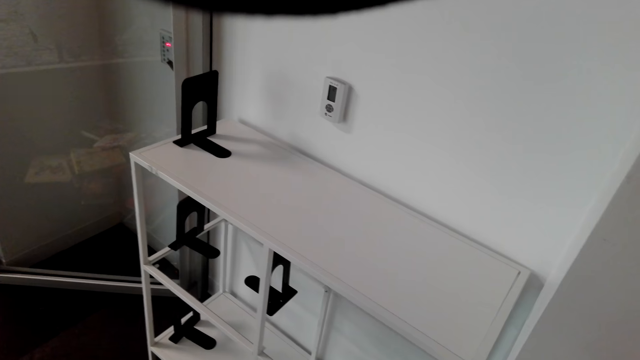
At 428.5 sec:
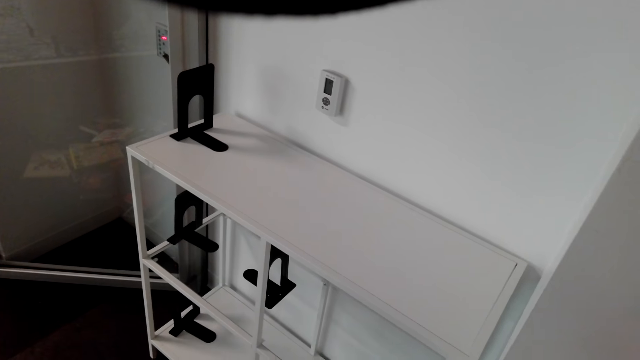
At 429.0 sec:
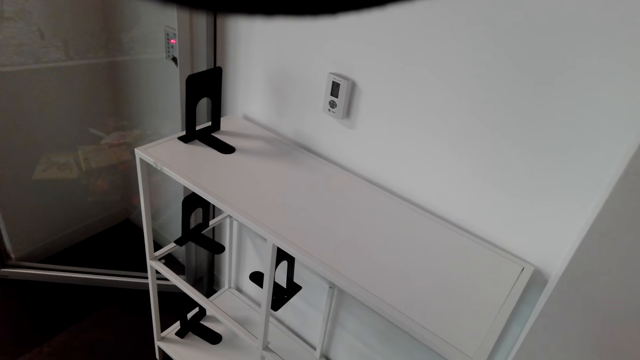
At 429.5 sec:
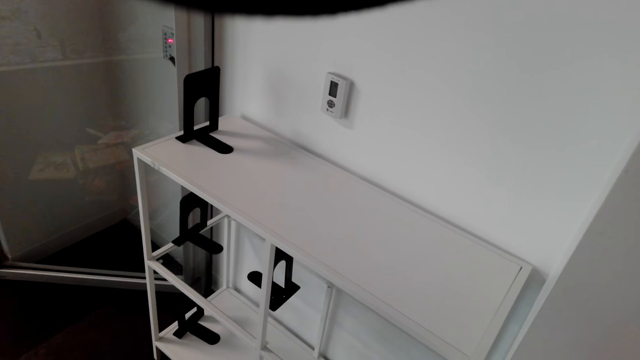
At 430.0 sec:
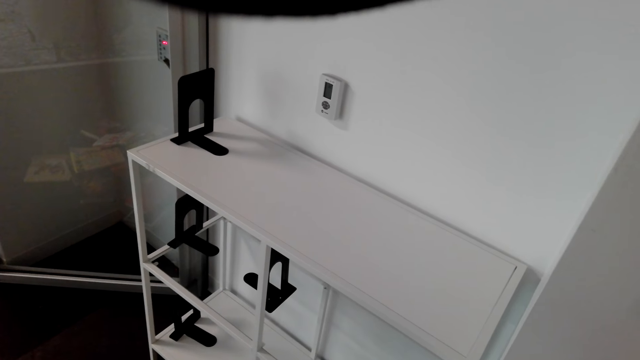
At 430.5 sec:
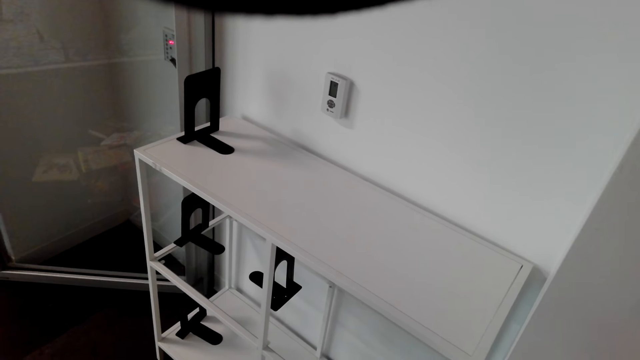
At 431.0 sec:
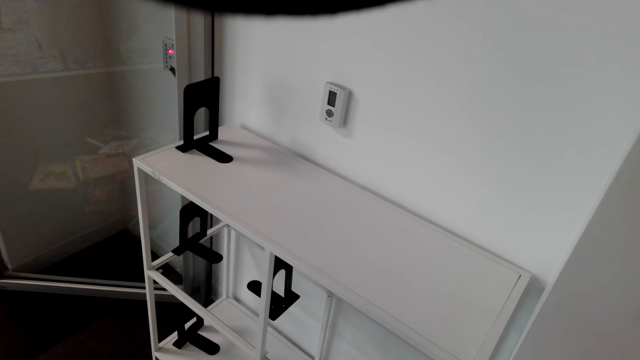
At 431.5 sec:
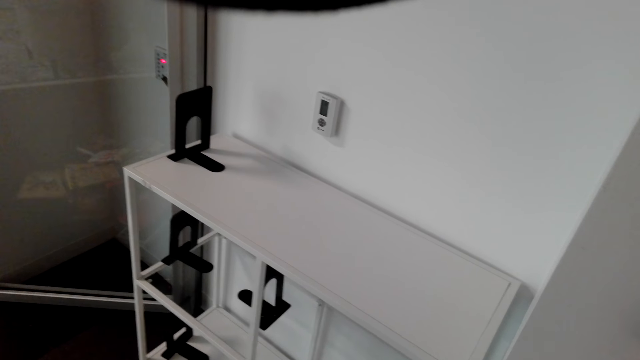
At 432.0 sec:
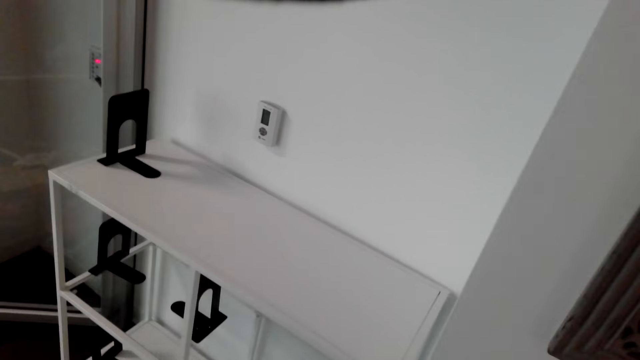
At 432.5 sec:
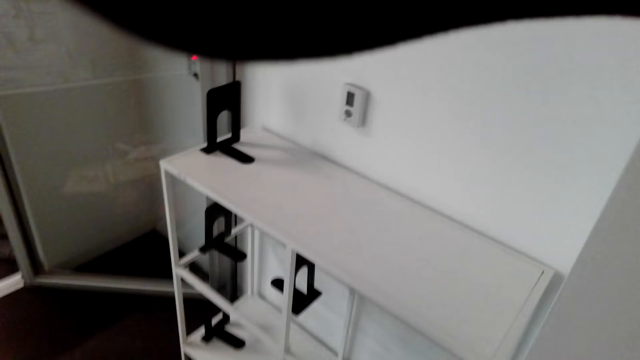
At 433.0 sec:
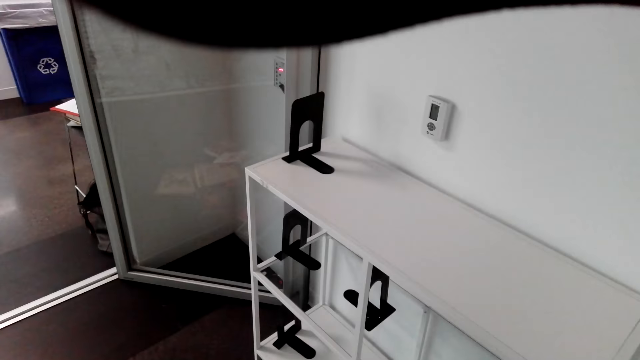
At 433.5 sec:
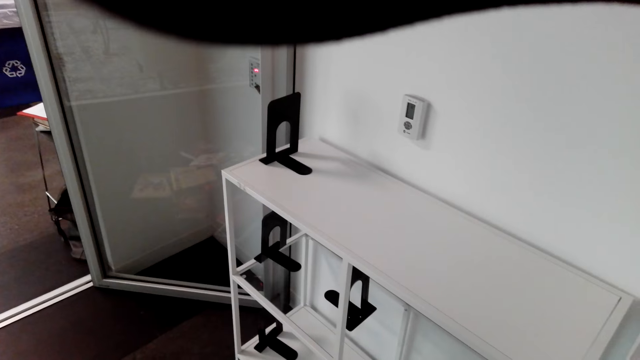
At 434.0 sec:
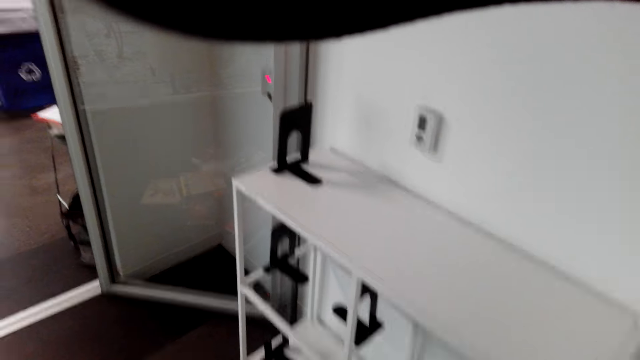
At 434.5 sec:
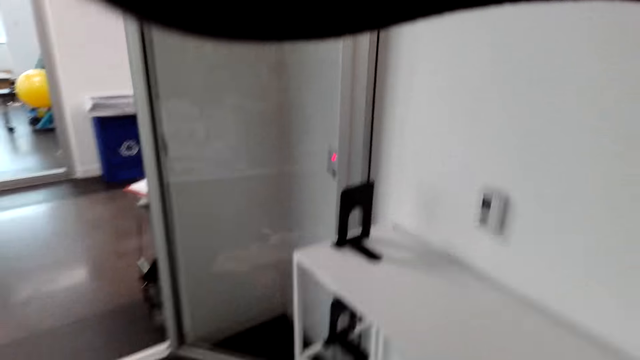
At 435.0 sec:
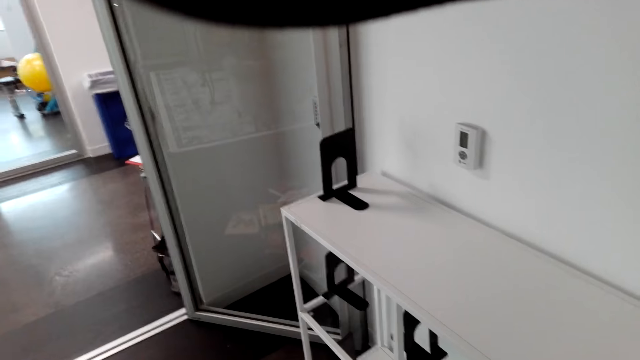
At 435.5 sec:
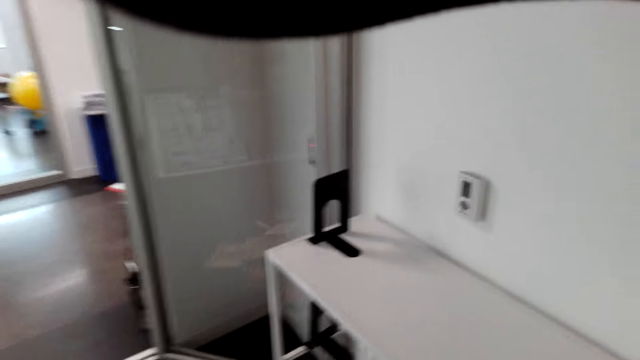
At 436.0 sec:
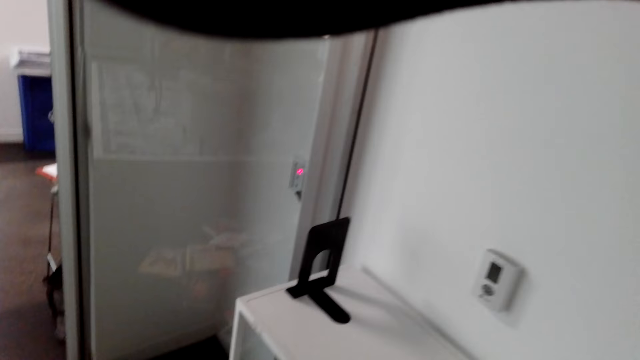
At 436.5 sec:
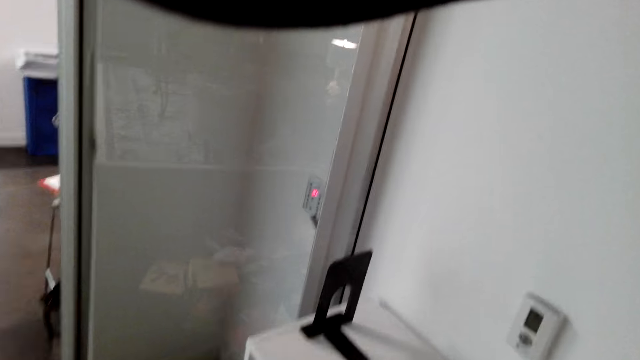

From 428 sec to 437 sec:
The camera wearer looks at the book shelf.

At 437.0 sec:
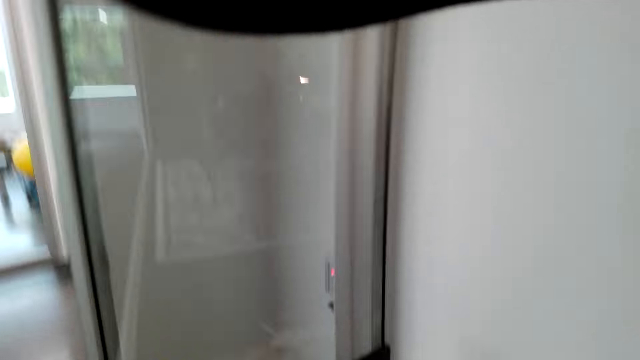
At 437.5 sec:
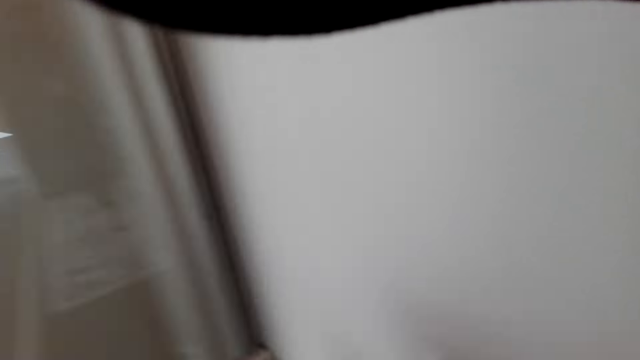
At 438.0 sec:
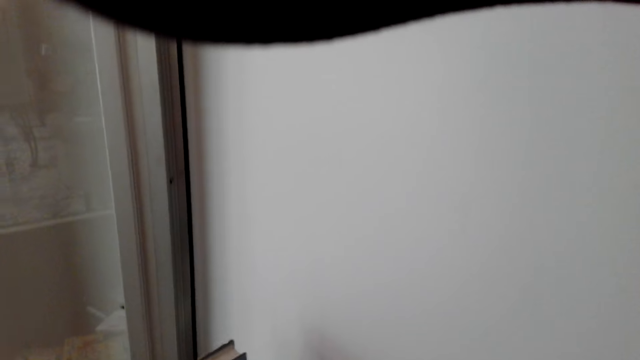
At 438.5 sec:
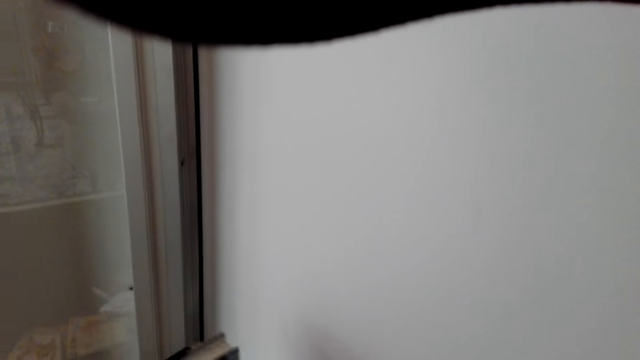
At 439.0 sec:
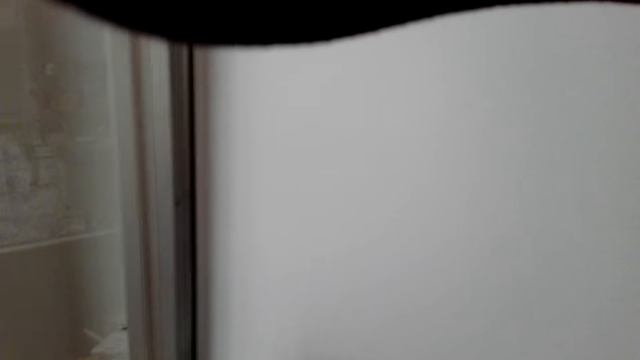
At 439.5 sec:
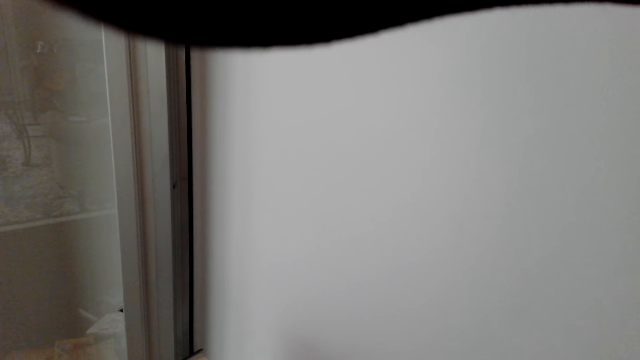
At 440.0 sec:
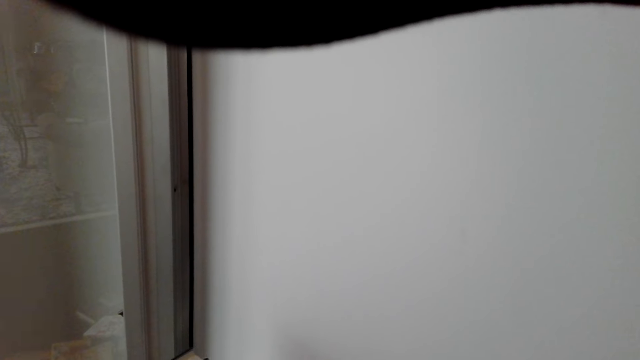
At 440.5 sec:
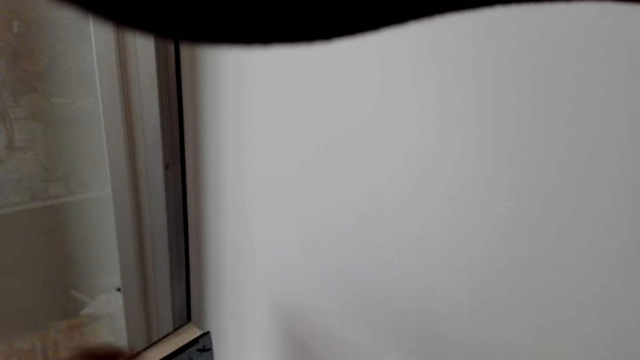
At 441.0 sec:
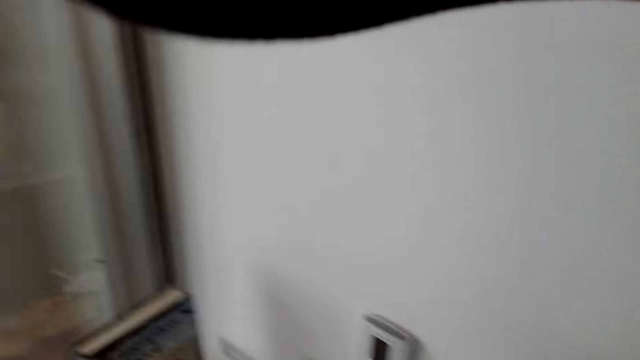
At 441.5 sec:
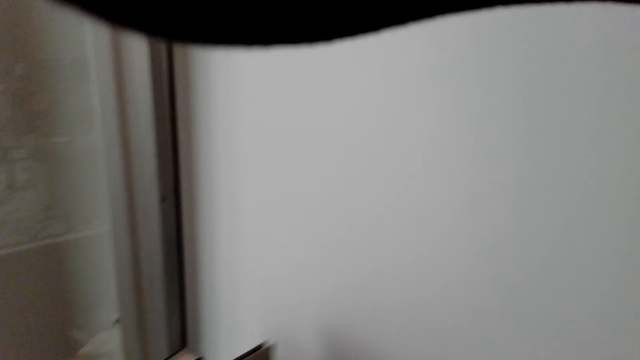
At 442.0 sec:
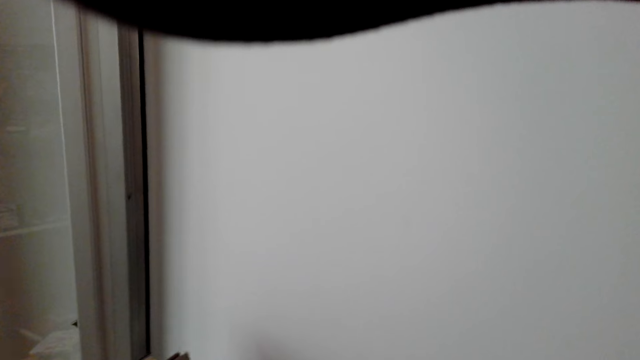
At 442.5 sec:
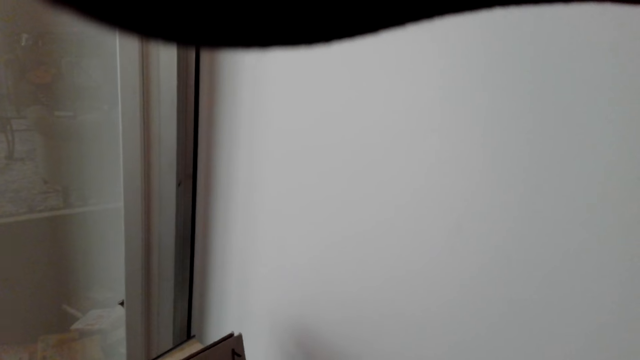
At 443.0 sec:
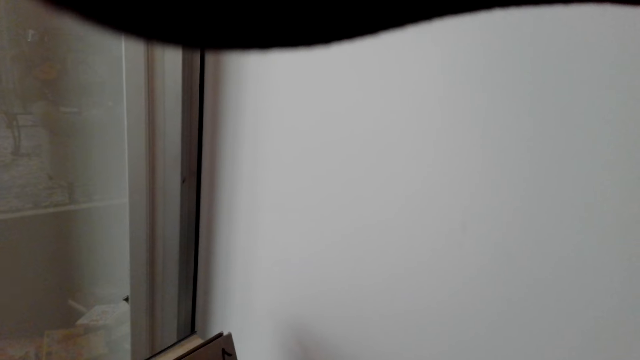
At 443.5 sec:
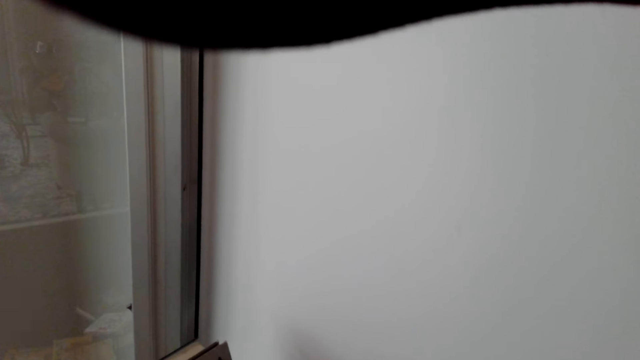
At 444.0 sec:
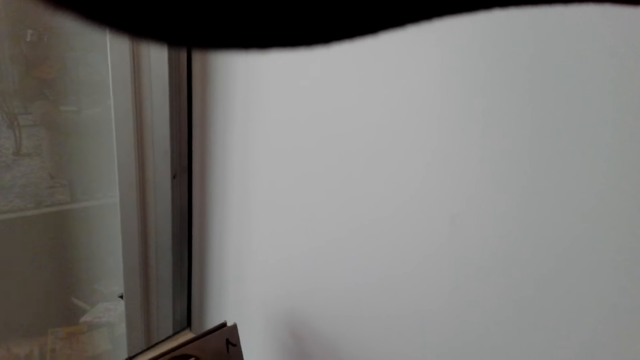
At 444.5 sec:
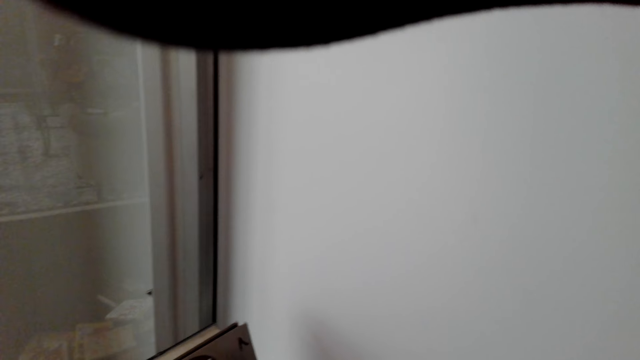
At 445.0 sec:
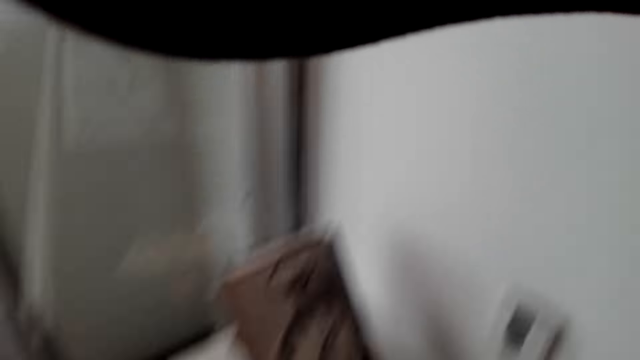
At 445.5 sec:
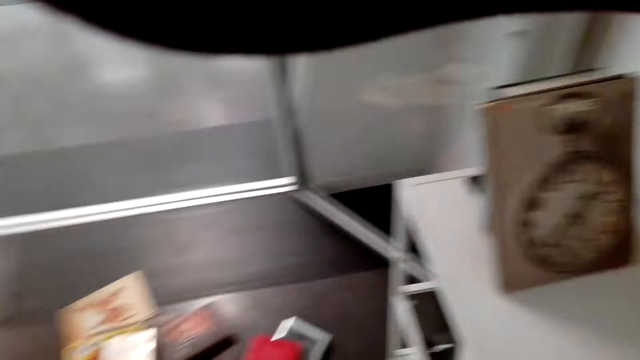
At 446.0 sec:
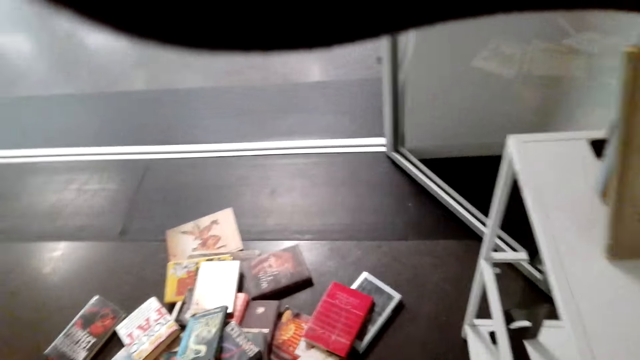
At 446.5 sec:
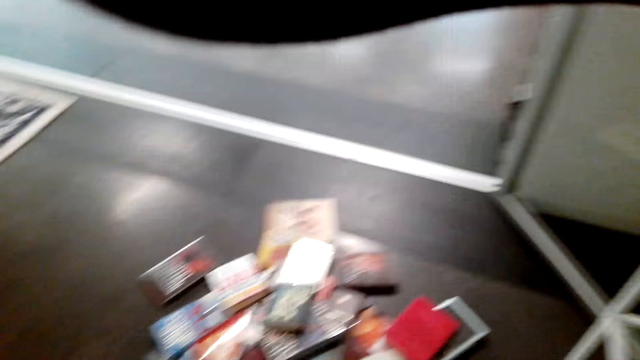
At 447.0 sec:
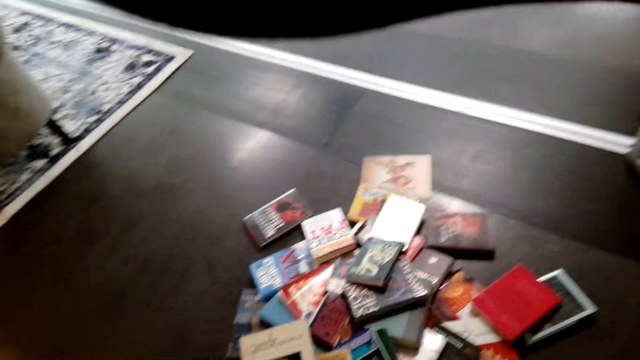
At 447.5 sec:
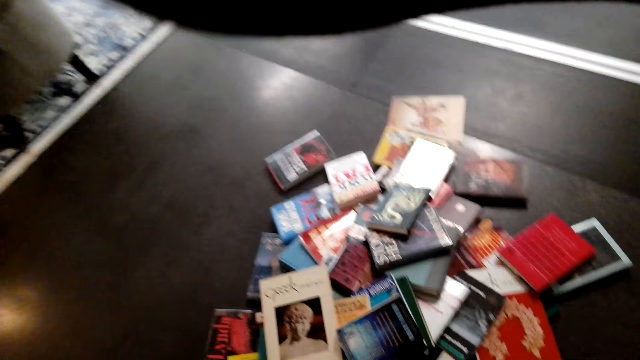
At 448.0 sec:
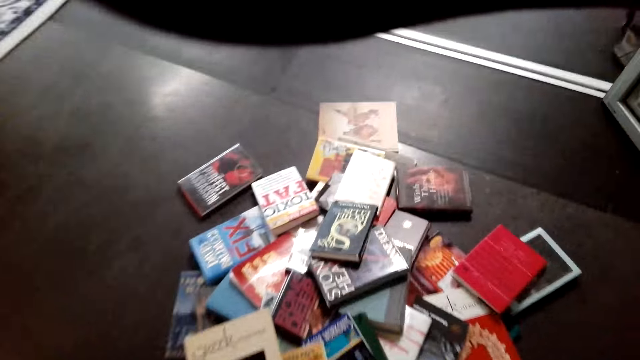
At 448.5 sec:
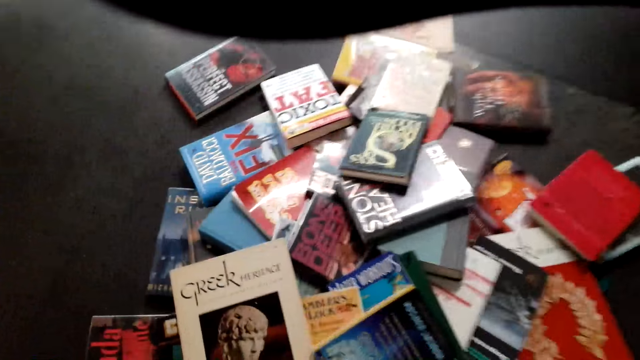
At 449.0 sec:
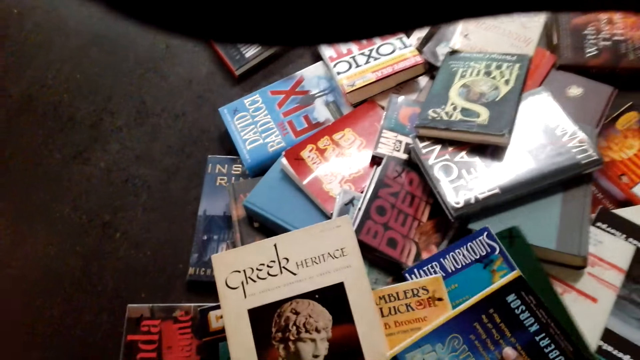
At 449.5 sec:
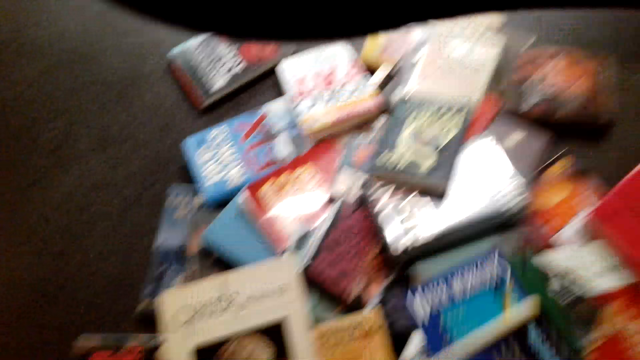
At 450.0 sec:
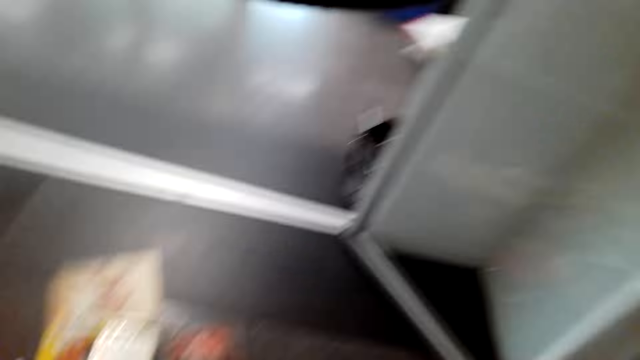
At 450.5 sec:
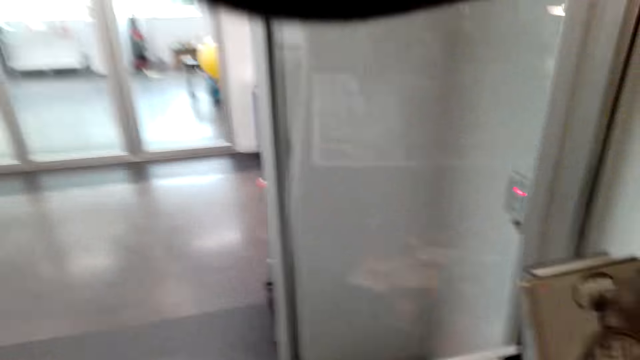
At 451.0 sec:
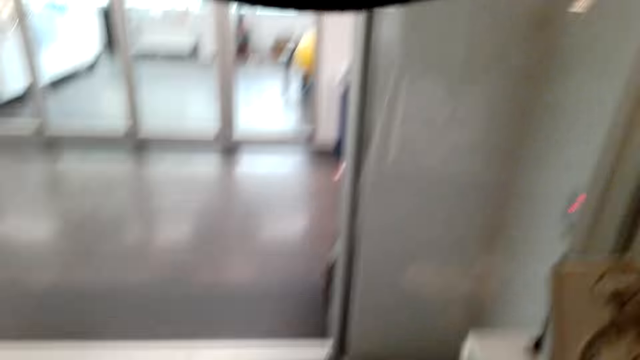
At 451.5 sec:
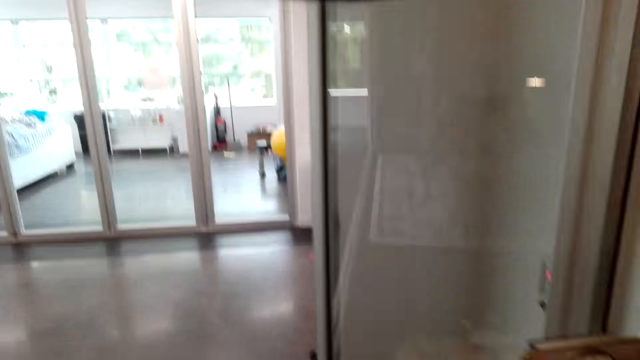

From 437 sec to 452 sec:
The camera wearer arranges the books on the shelf. They pick up a book.
